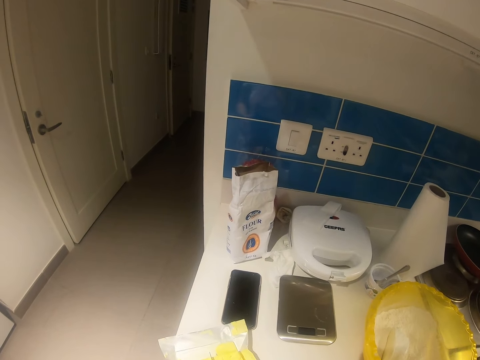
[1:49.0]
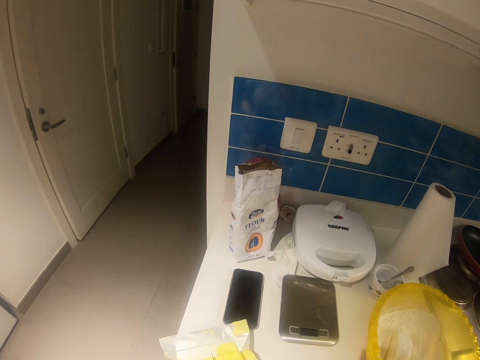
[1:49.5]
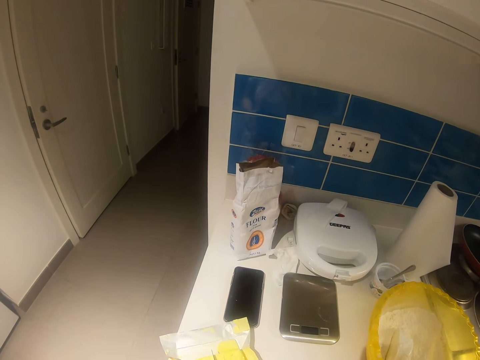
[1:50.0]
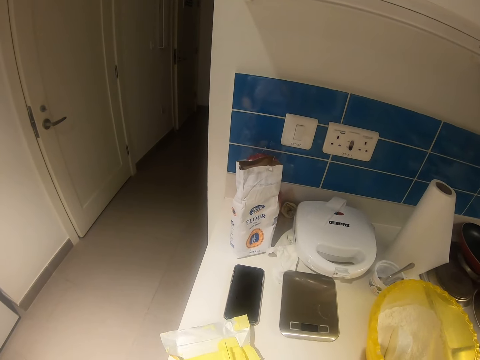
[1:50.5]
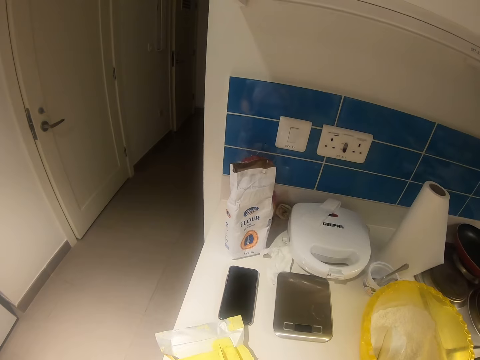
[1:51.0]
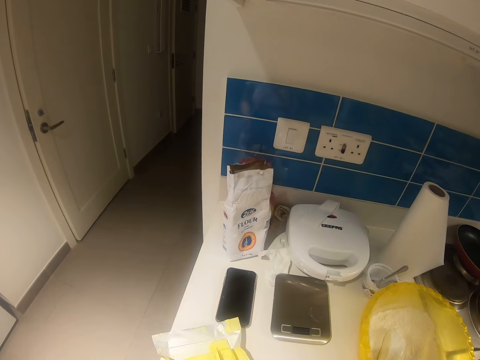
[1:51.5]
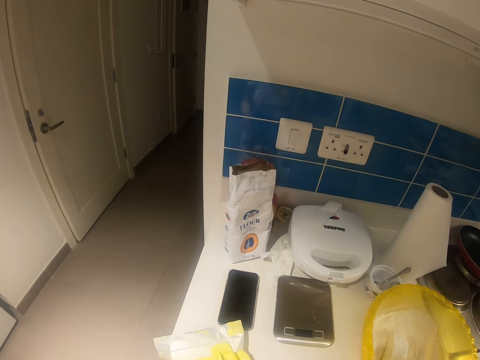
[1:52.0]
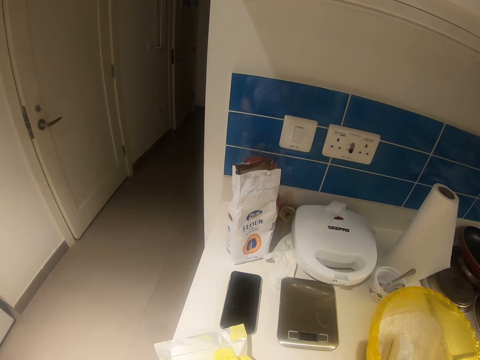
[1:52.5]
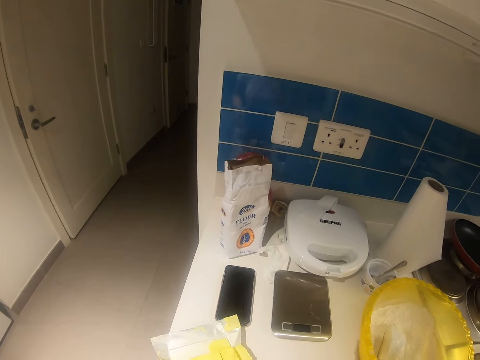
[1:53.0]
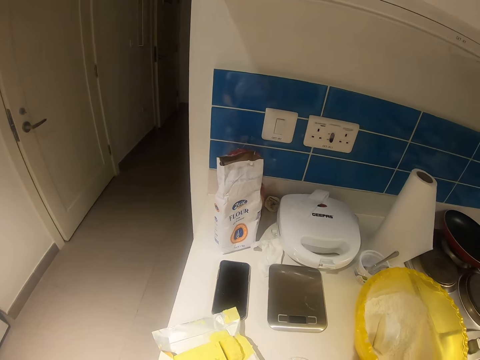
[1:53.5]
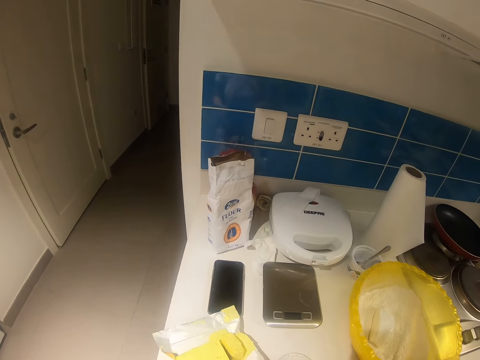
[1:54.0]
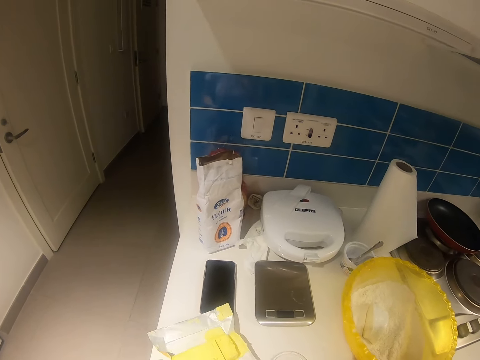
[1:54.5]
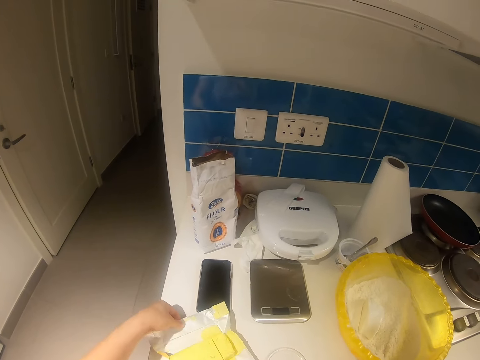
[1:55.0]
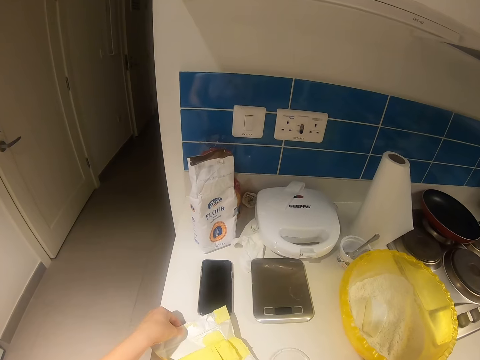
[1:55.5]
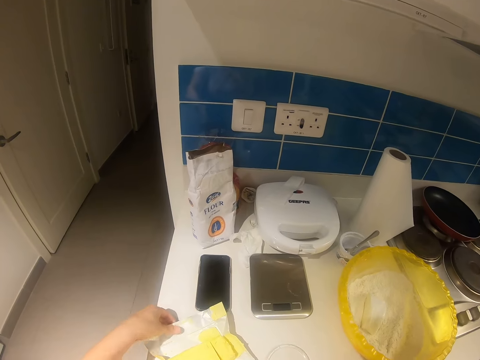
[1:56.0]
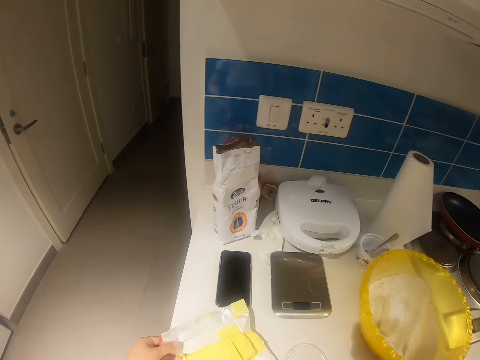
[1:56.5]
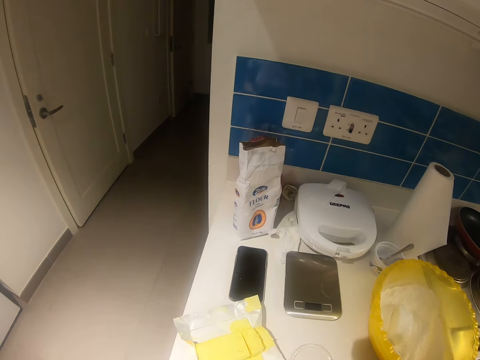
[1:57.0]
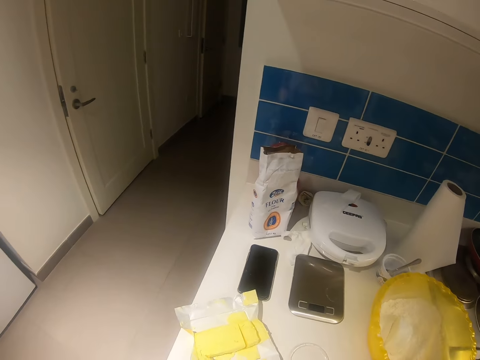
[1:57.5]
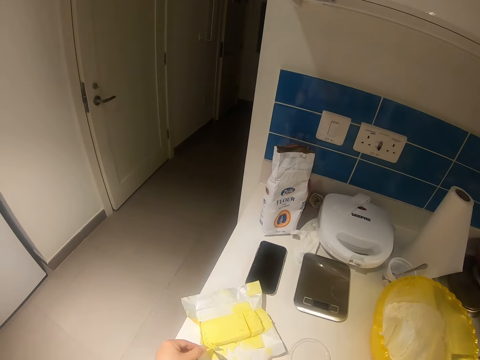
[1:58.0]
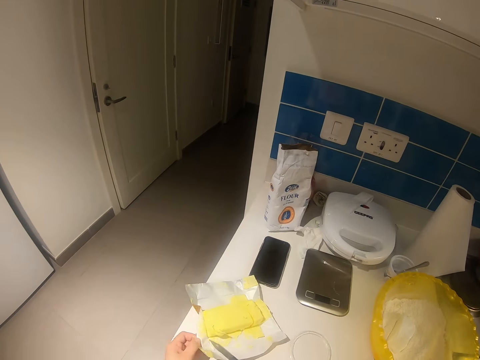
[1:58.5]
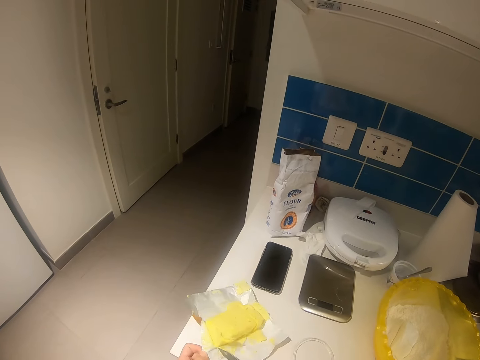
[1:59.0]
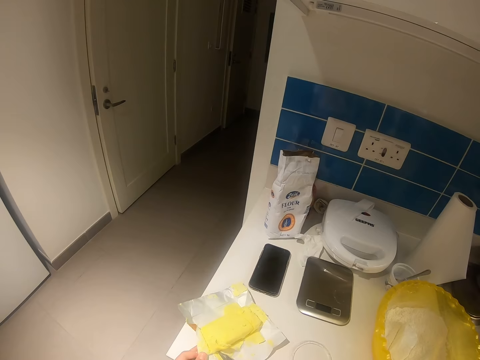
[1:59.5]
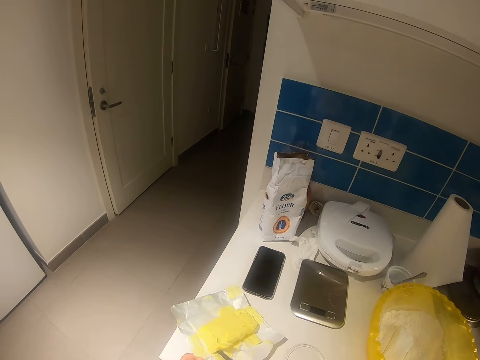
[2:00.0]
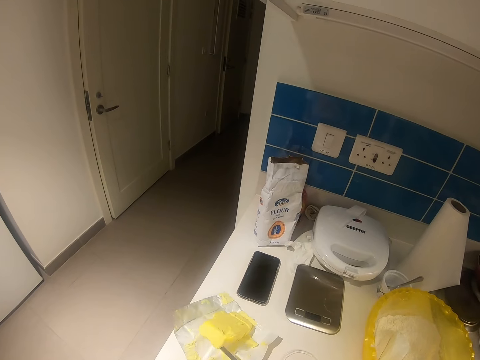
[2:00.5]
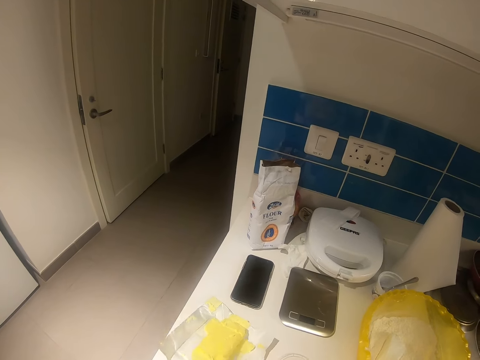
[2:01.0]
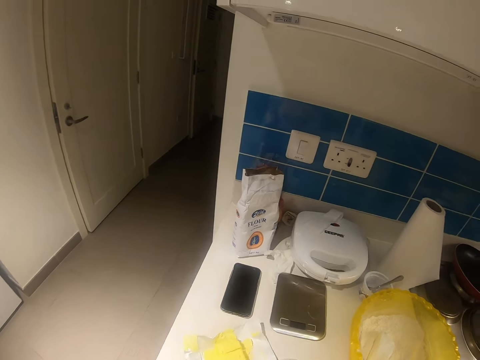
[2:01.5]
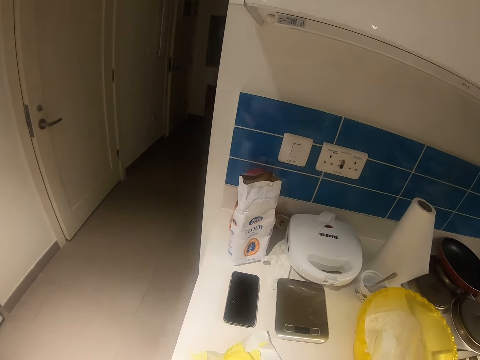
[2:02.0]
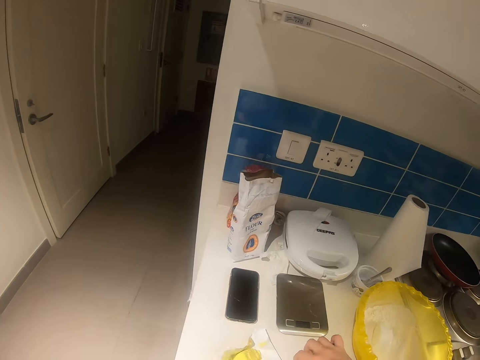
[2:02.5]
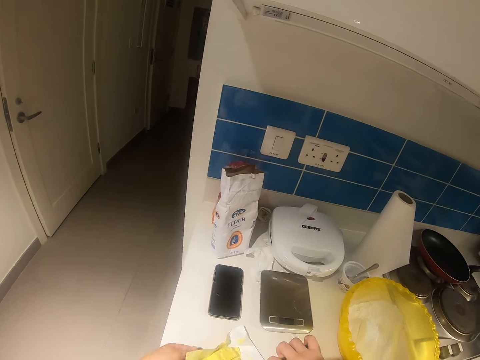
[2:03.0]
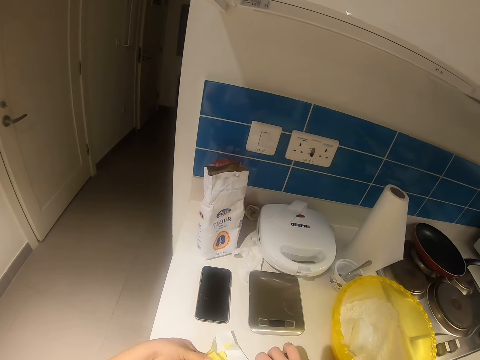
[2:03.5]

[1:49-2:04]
The camera wearer cuts the butter with the knife in her right hand.

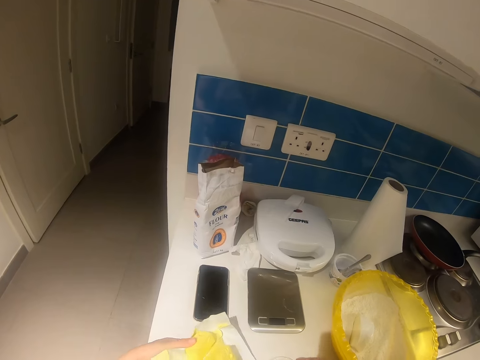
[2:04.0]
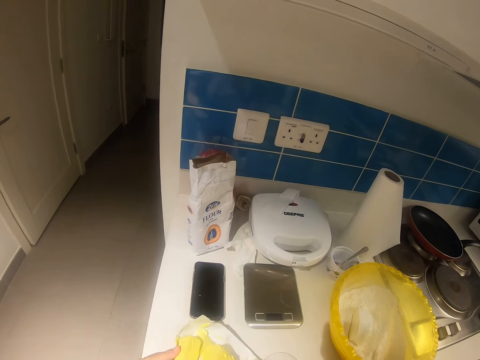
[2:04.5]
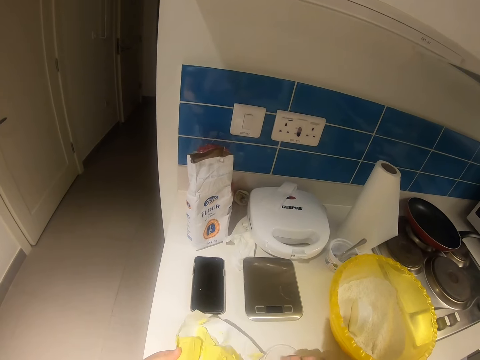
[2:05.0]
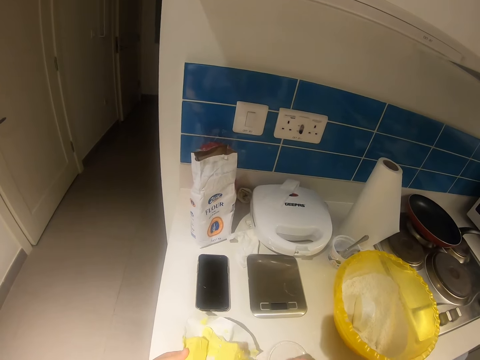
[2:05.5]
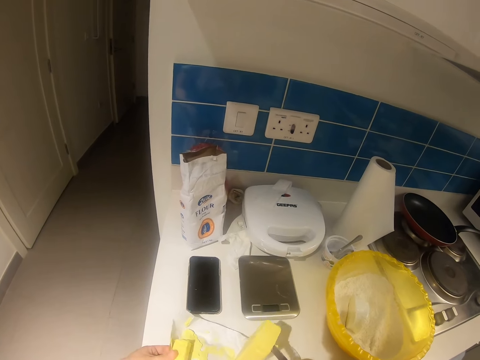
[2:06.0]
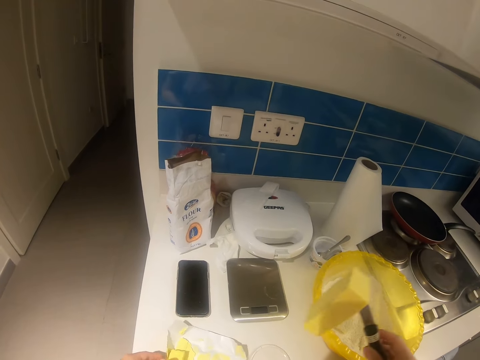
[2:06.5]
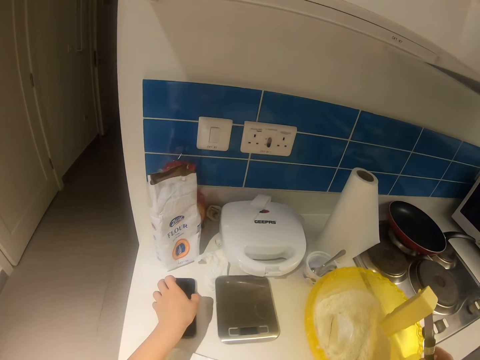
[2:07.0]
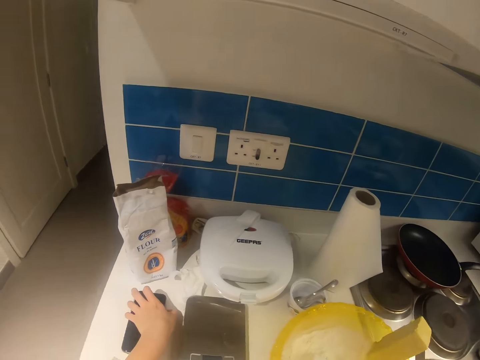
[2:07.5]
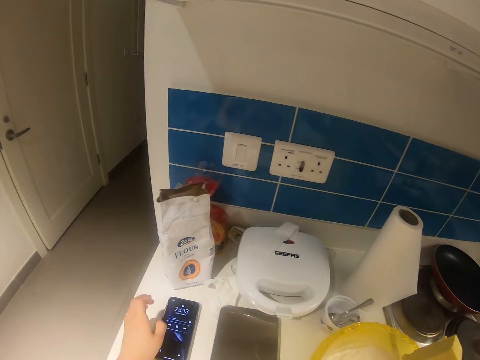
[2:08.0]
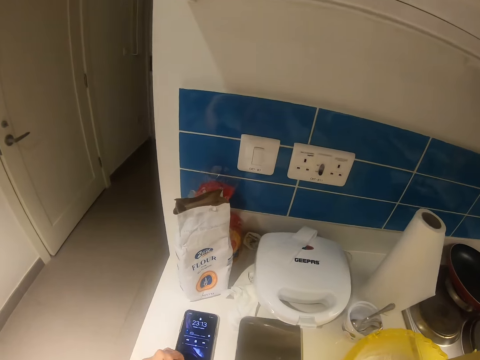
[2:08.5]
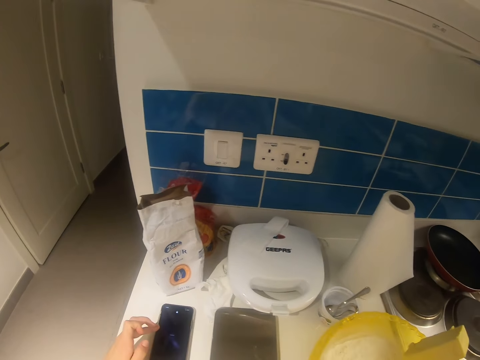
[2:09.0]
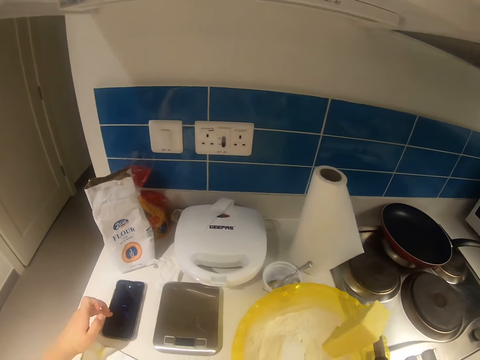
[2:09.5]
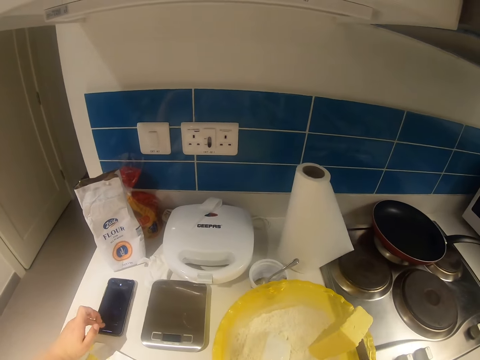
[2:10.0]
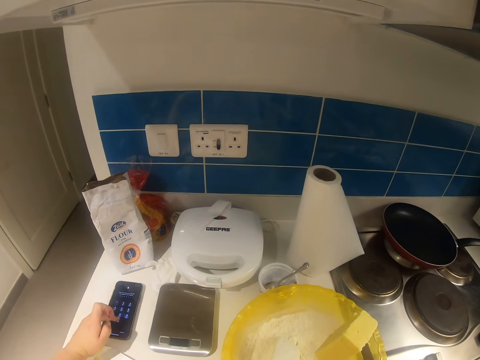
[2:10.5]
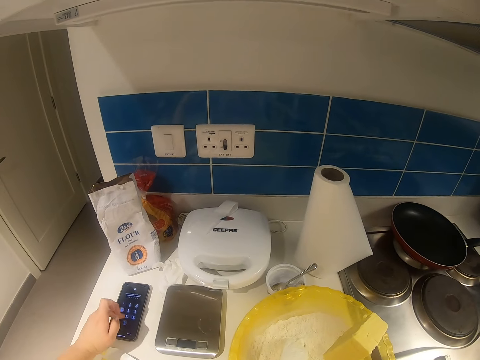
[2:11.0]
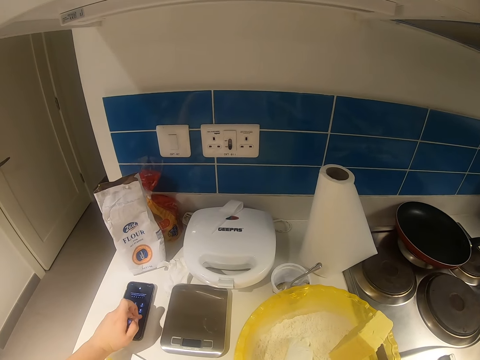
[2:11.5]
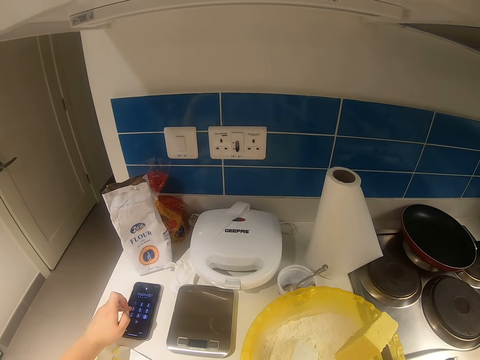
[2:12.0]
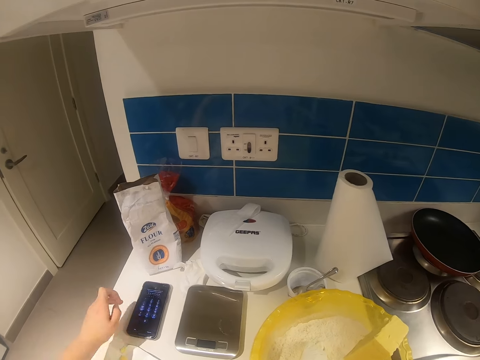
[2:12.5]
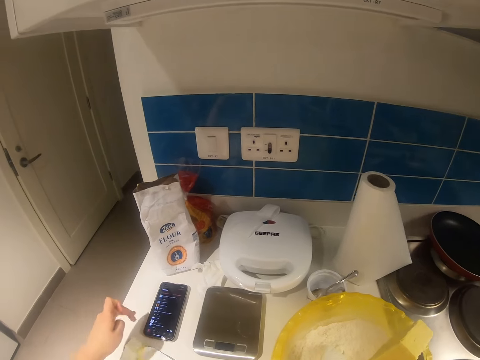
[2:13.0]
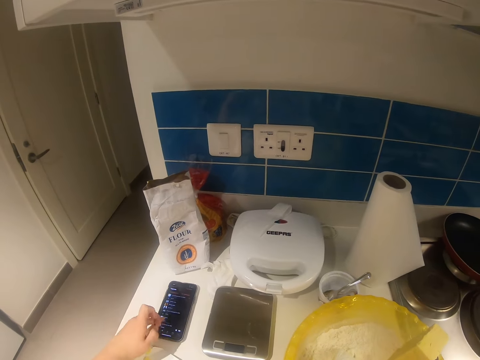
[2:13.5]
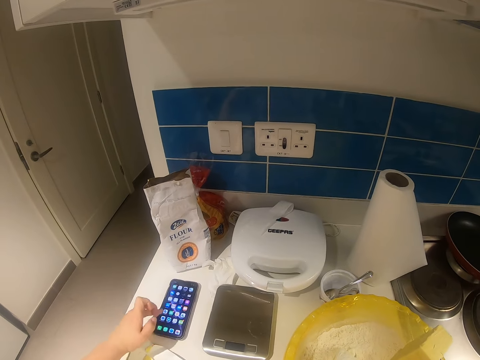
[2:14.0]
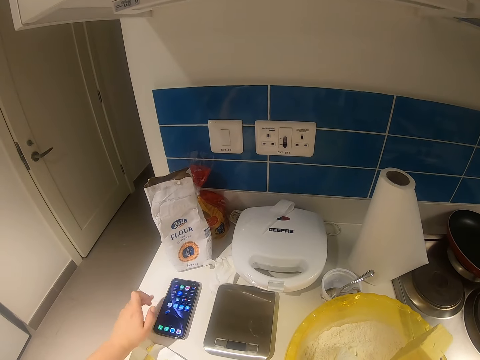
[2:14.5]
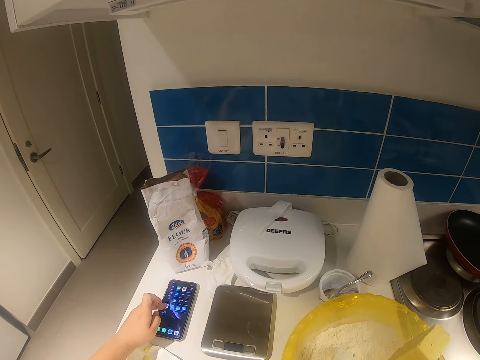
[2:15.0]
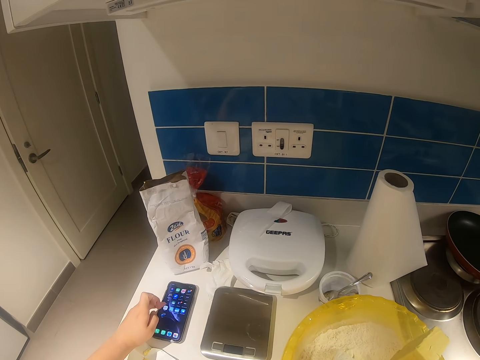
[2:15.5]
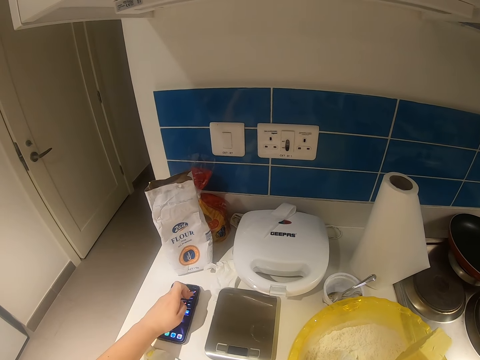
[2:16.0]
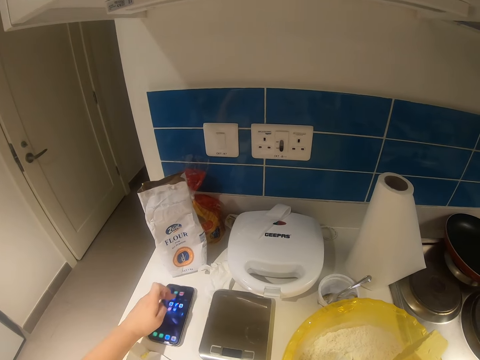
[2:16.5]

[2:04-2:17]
The camera wearer takes the butter. She operates the phone with her left hand. She presses the phone.
